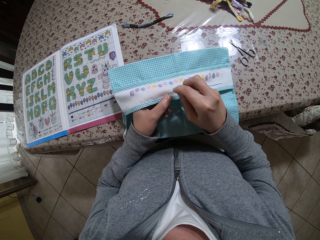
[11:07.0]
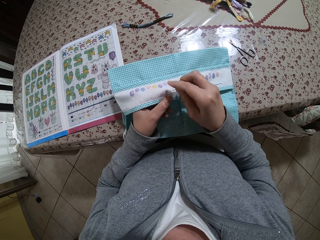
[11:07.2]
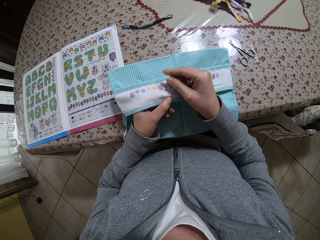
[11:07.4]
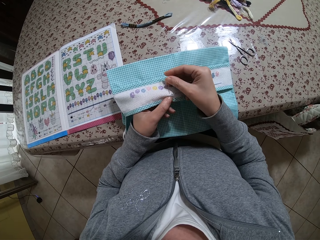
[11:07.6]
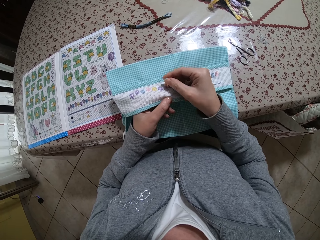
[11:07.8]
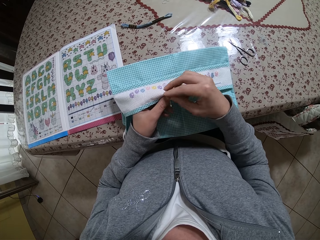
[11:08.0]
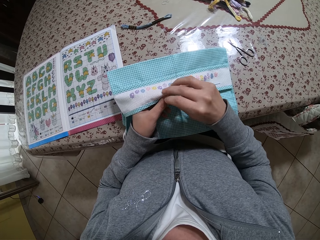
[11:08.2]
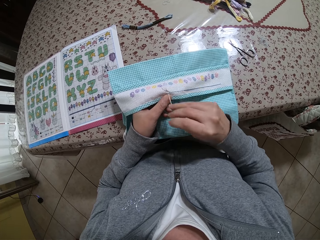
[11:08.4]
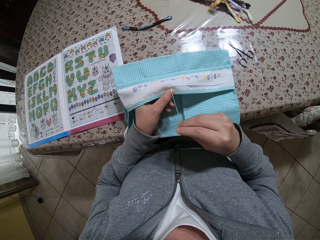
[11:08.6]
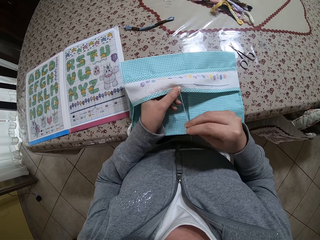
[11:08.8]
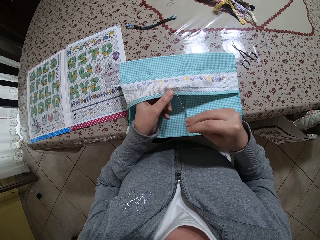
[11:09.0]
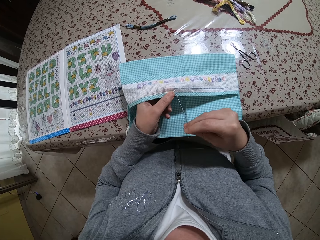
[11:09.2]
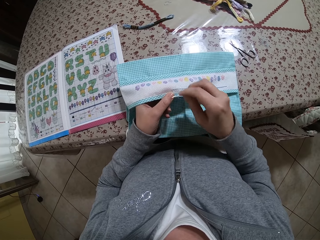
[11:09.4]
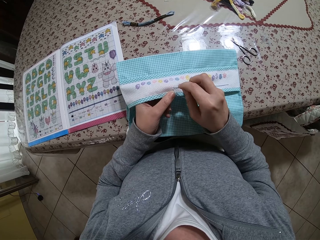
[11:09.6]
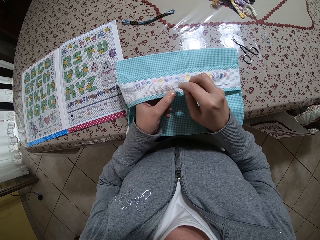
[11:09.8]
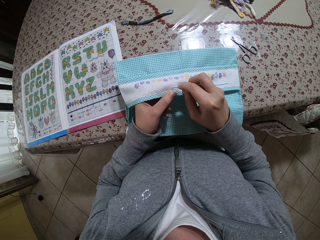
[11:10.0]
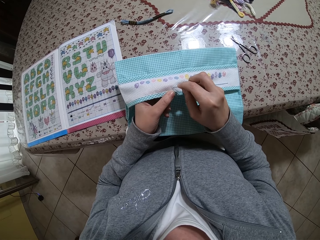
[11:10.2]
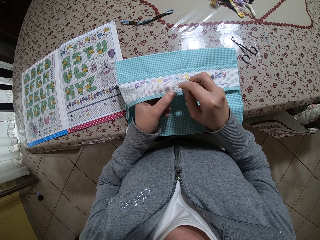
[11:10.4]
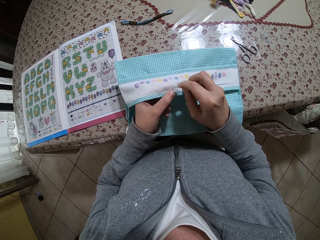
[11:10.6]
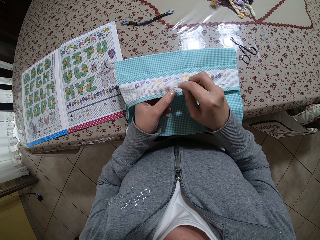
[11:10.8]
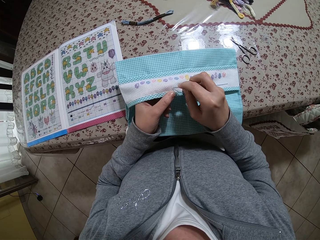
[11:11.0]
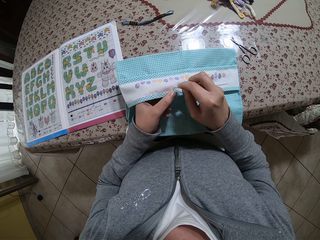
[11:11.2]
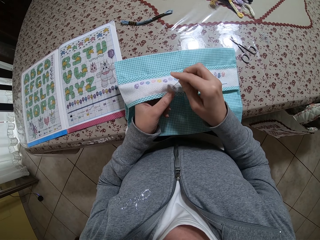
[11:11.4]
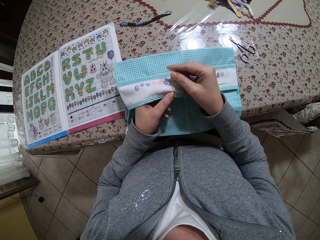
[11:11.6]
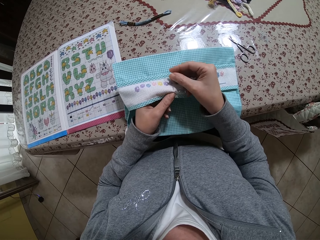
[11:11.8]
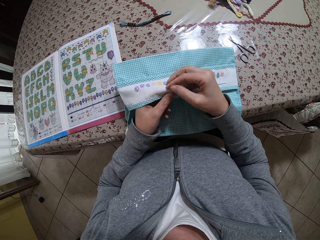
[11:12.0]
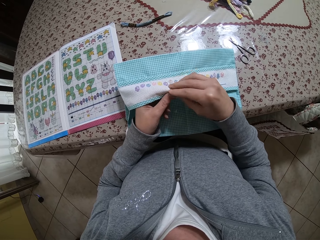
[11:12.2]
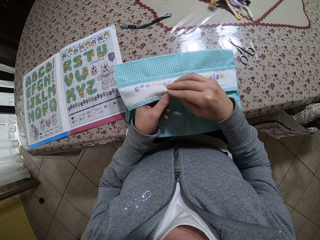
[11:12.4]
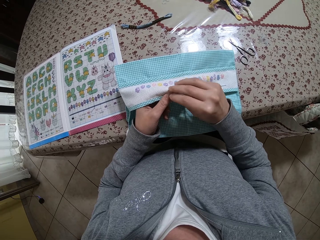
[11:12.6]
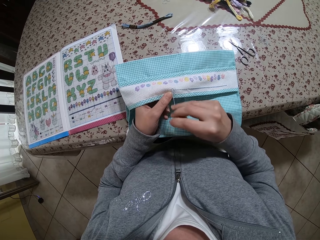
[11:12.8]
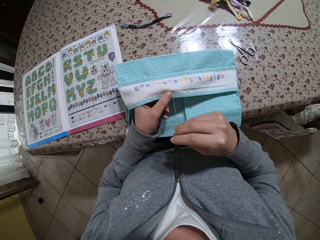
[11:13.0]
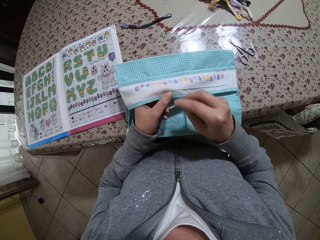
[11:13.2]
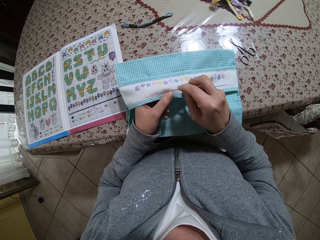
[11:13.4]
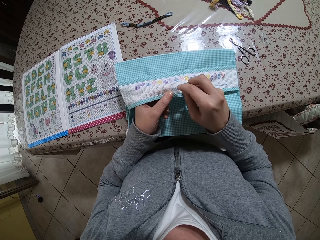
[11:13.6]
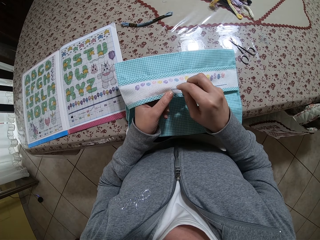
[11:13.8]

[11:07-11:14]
The camera wearer adjusts the cloth on the table with her left hand.

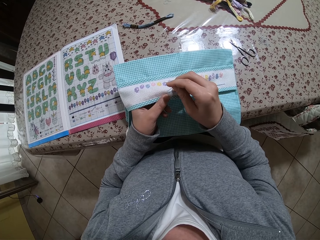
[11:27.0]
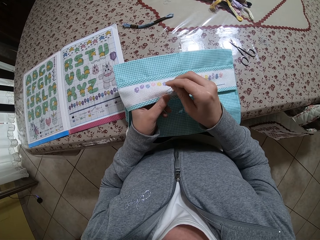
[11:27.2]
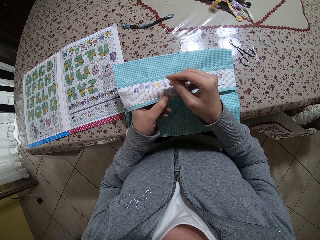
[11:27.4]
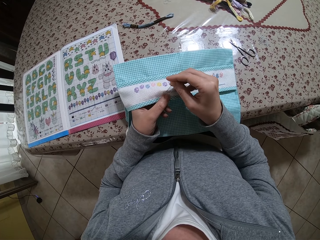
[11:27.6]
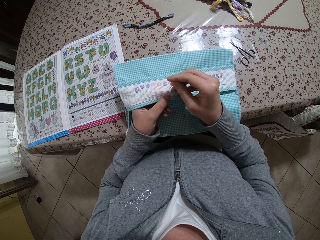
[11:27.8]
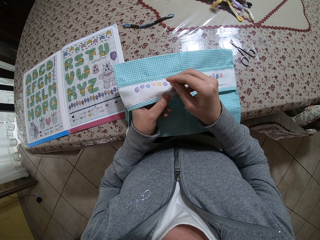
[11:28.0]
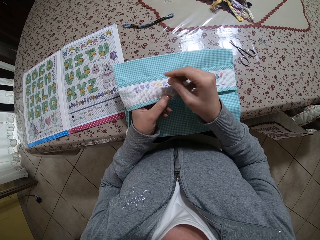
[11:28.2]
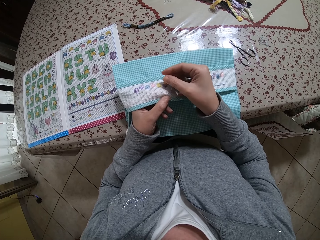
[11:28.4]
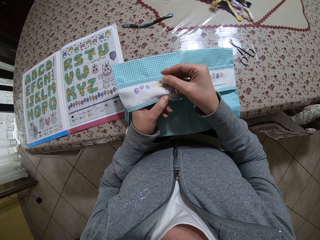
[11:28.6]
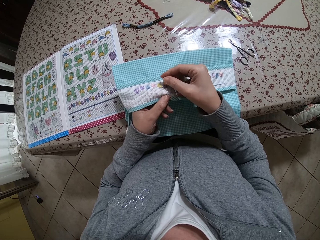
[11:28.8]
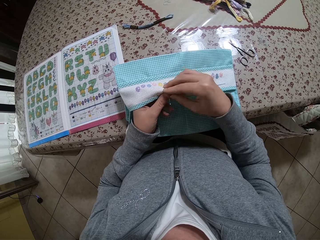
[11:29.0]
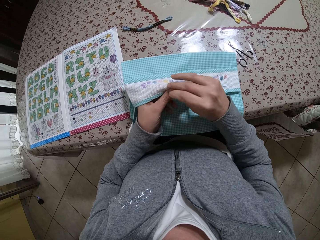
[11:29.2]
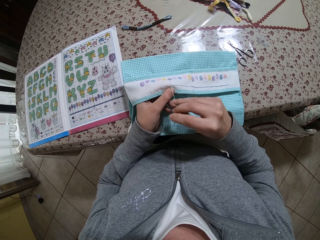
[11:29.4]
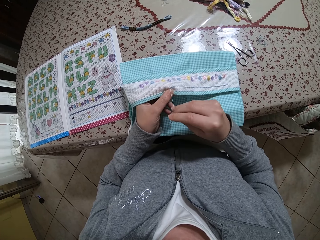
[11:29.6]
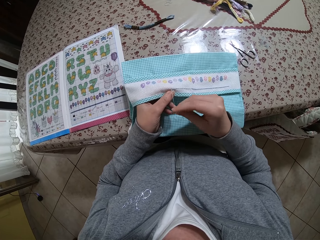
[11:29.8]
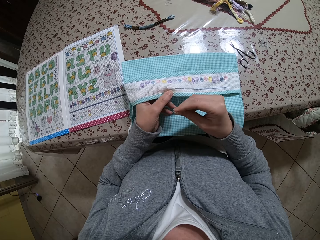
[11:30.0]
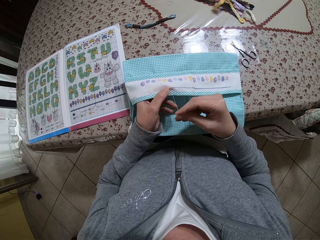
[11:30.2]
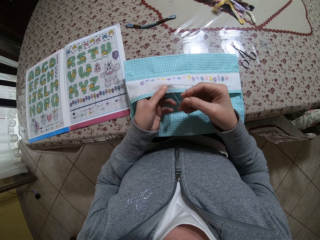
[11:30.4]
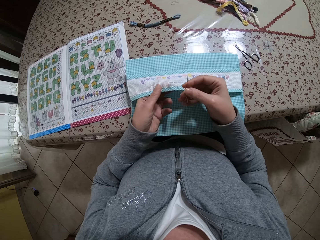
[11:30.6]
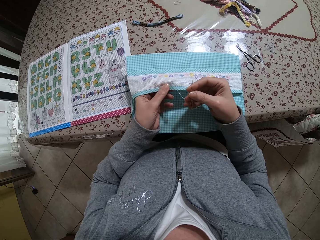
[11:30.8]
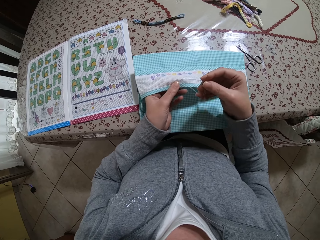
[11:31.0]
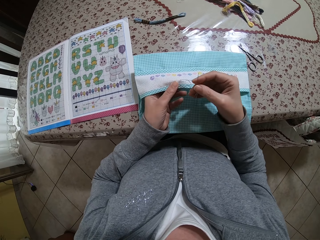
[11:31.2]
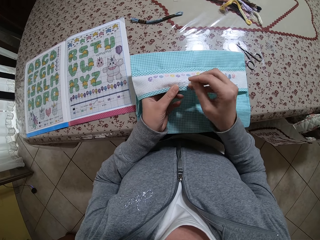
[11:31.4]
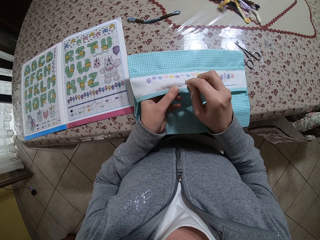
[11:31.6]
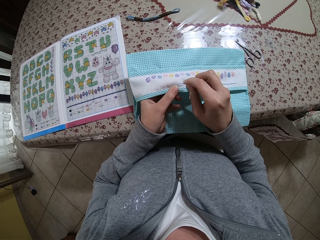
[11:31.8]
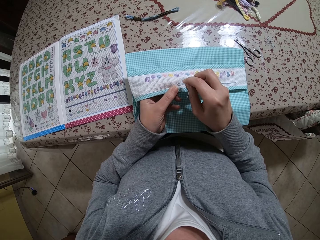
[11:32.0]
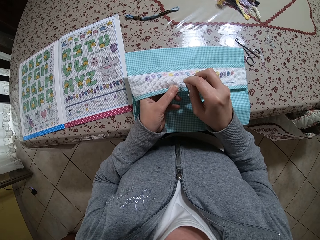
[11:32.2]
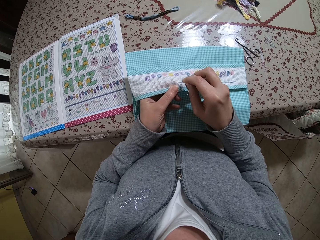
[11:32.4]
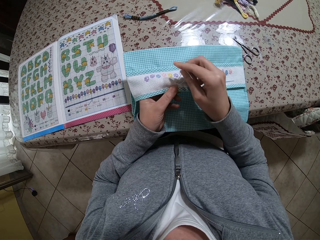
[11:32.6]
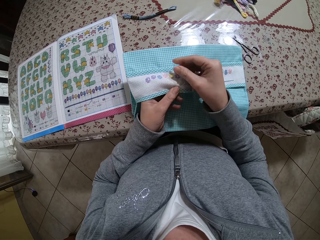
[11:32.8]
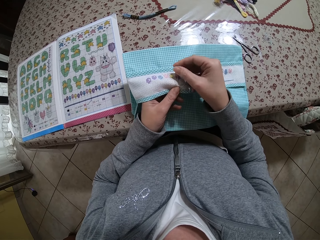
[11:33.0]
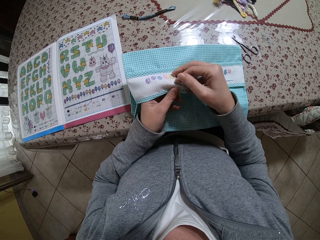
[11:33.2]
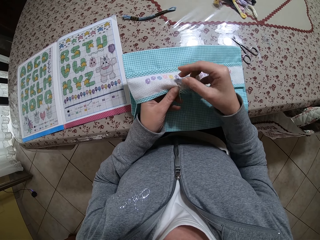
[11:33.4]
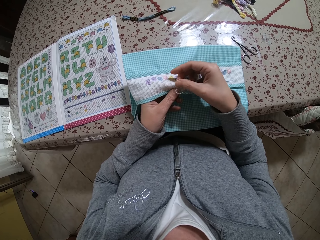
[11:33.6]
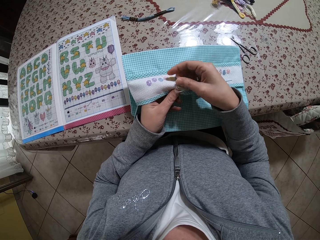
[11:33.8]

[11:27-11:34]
The camera wearer adjusts the cloth on the table with her left hand.

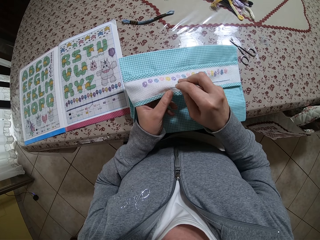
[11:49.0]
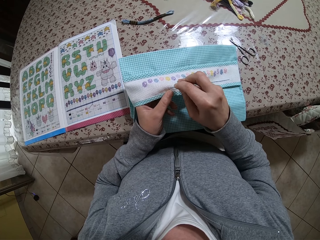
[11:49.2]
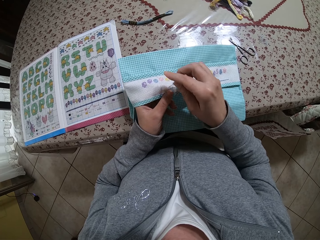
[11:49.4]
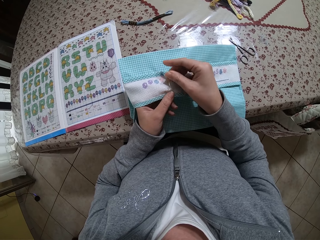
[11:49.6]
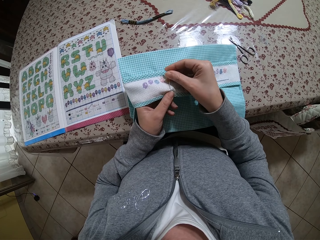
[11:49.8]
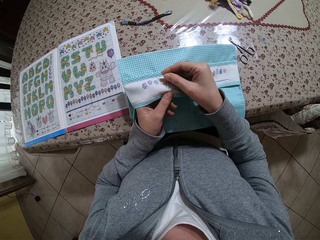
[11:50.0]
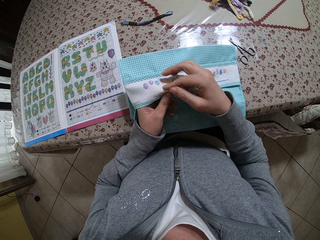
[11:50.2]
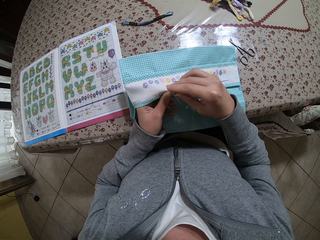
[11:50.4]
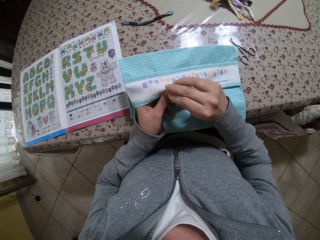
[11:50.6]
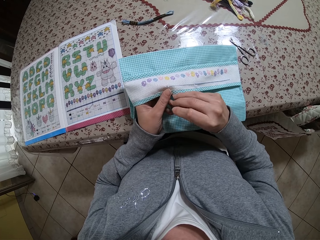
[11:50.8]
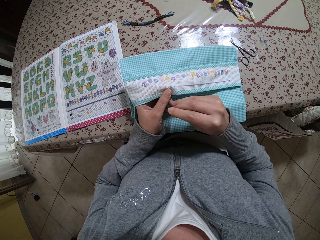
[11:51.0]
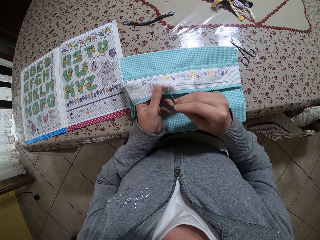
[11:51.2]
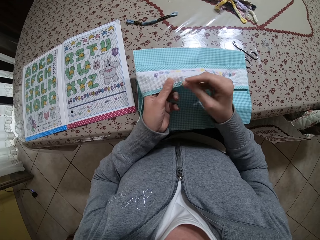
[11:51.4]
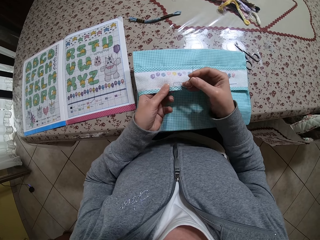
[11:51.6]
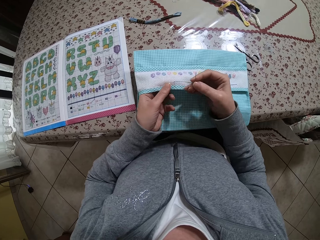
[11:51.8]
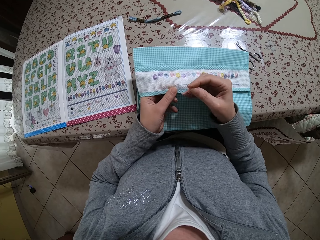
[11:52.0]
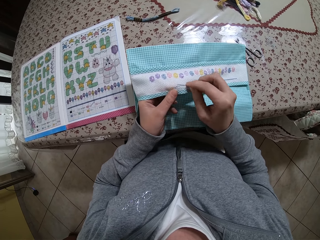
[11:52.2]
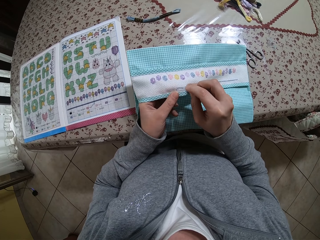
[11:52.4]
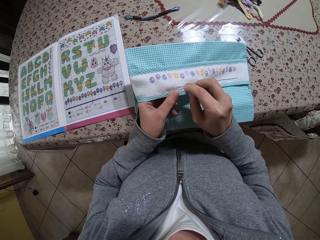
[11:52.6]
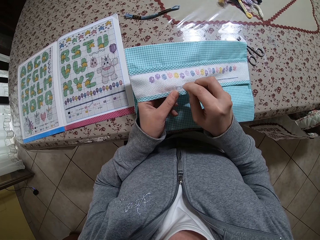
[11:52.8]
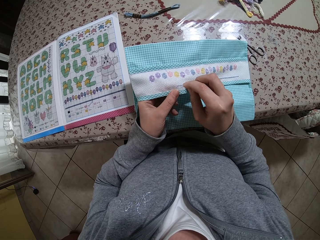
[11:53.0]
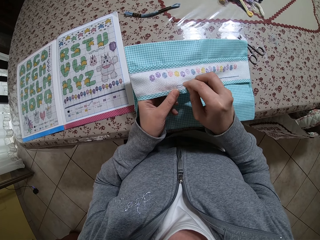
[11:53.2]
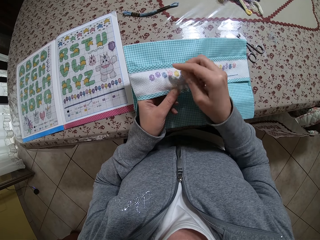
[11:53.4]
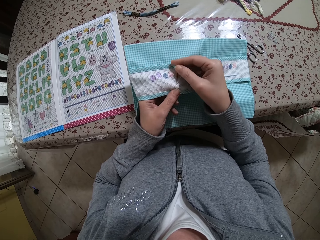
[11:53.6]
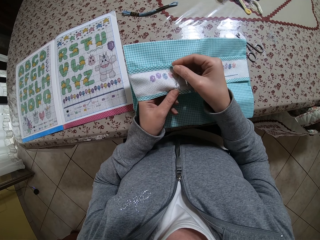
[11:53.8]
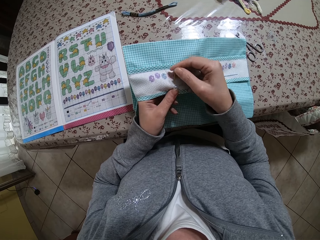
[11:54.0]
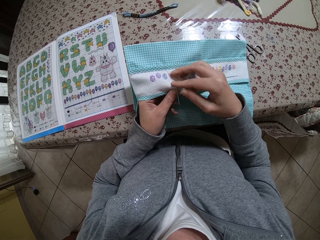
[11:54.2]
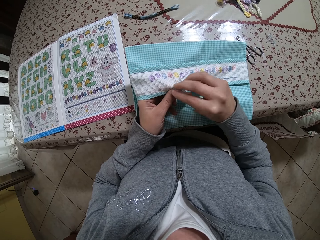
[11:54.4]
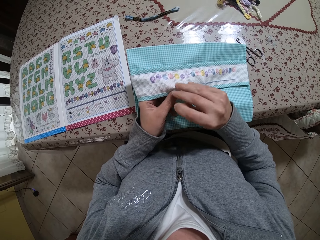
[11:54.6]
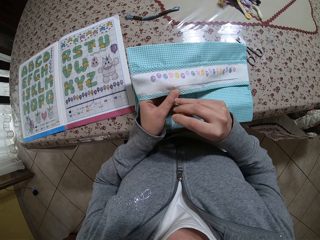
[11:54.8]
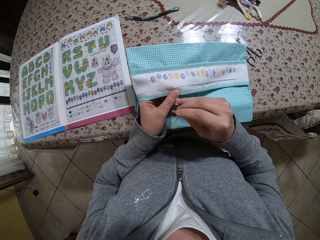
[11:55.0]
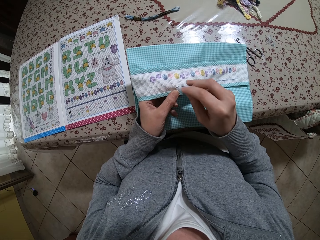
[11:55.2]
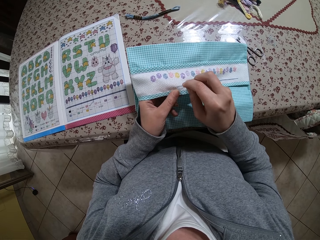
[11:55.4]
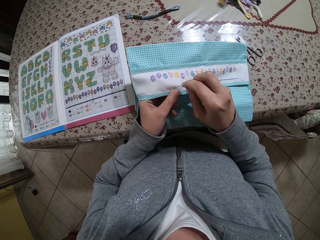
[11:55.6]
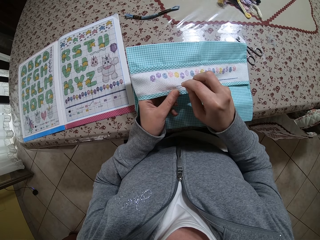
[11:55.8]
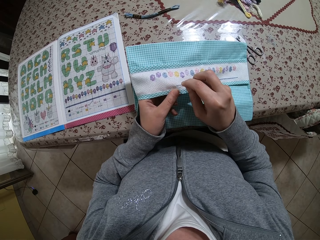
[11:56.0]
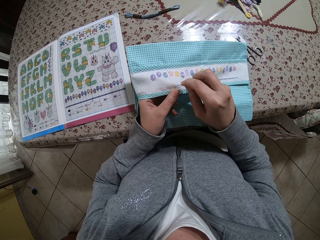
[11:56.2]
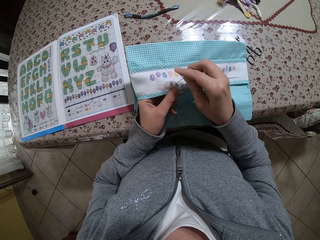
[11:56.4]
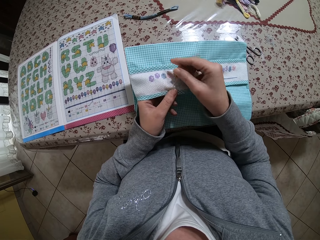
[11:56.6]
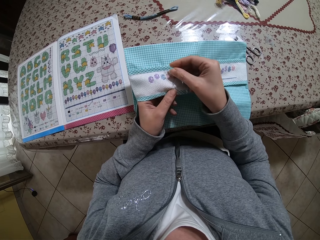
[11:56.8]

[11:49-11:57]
The camera wearer adjusts the cloth on the table with her left hand.
